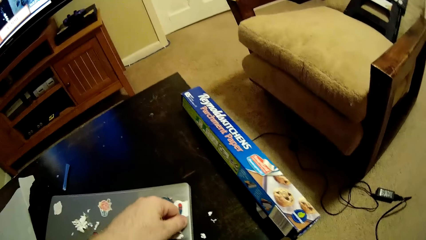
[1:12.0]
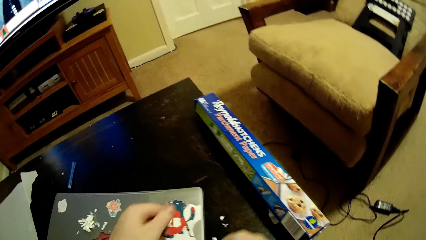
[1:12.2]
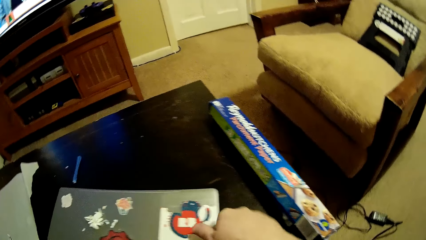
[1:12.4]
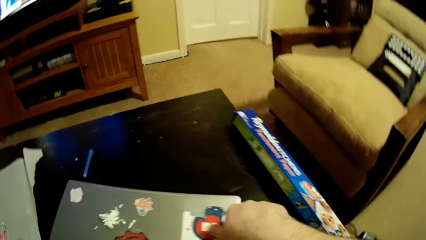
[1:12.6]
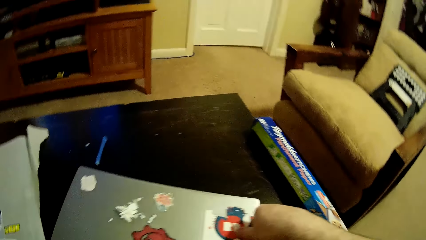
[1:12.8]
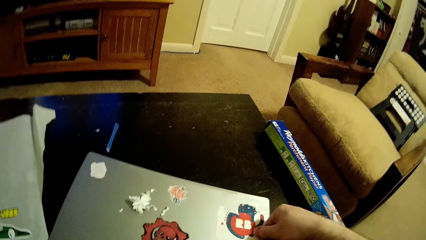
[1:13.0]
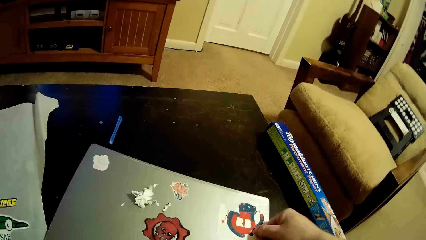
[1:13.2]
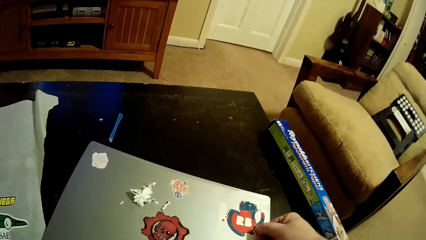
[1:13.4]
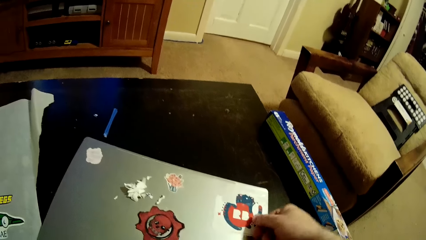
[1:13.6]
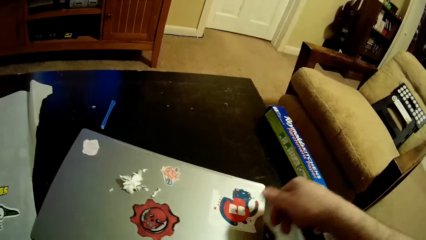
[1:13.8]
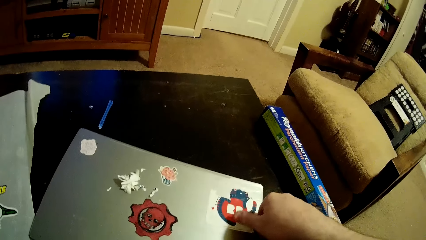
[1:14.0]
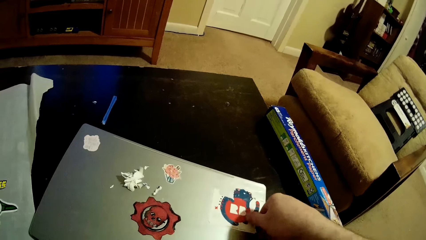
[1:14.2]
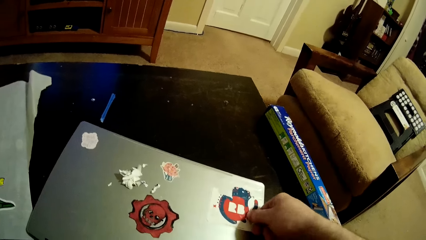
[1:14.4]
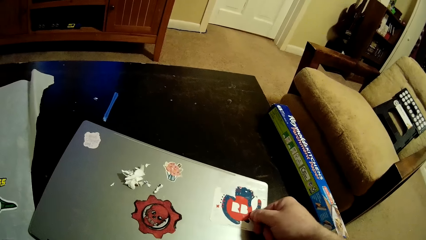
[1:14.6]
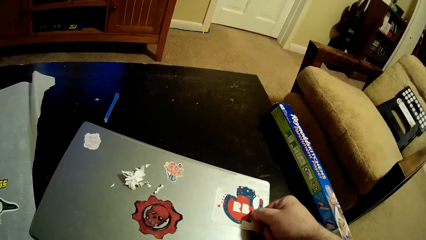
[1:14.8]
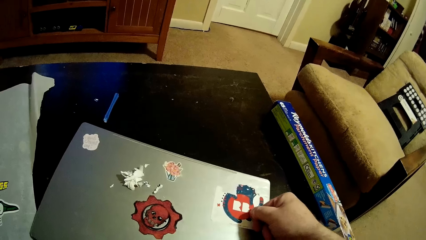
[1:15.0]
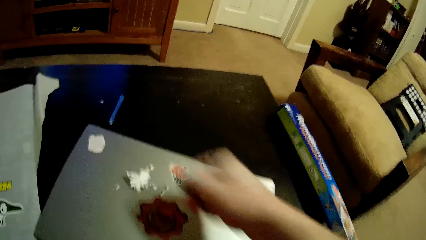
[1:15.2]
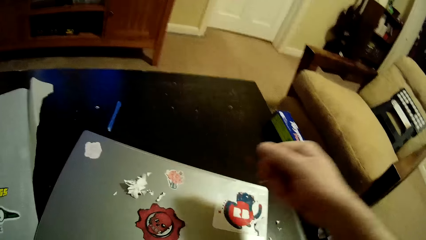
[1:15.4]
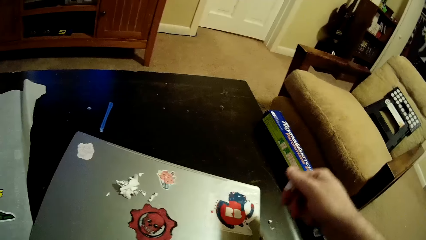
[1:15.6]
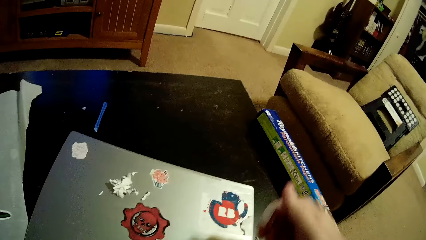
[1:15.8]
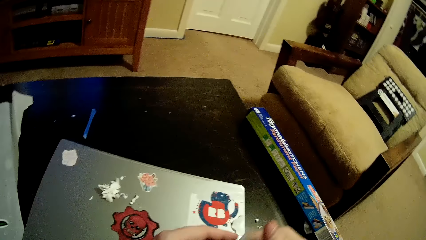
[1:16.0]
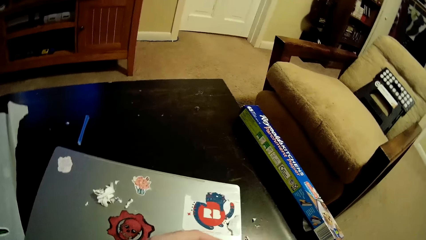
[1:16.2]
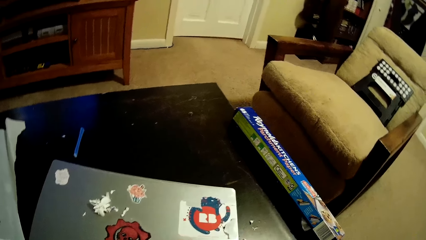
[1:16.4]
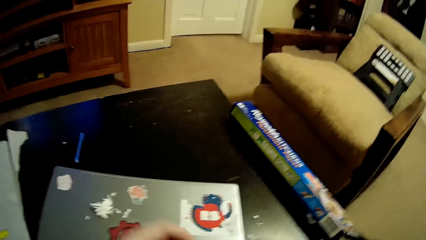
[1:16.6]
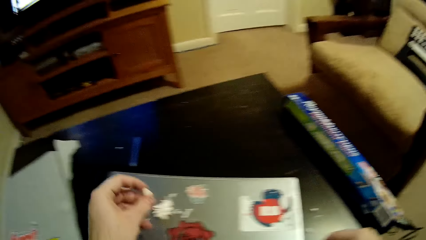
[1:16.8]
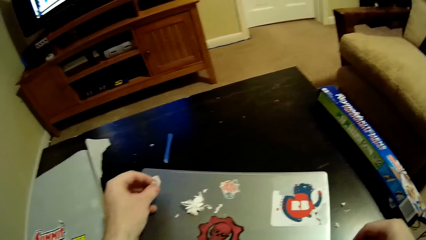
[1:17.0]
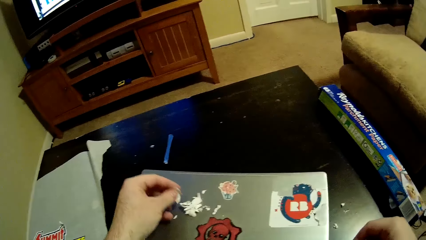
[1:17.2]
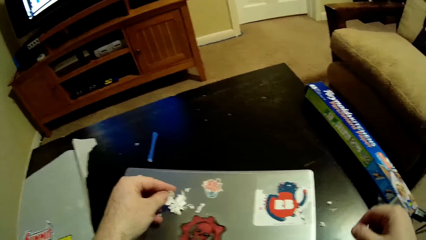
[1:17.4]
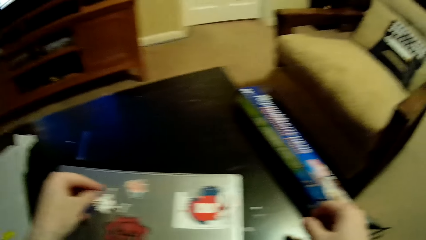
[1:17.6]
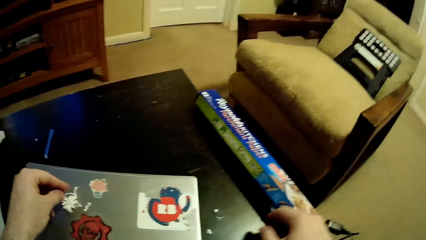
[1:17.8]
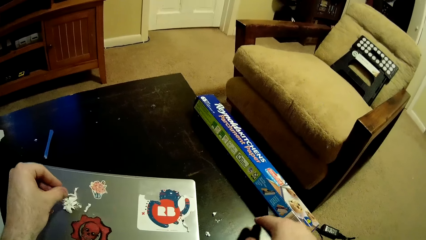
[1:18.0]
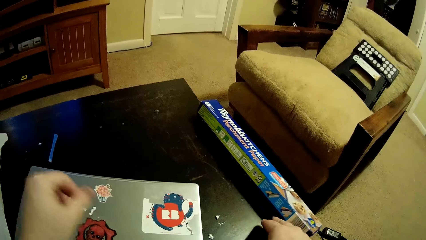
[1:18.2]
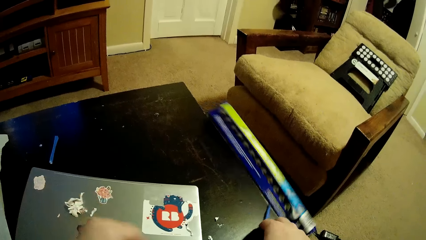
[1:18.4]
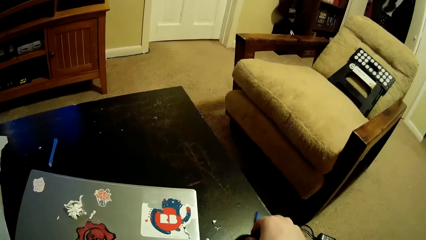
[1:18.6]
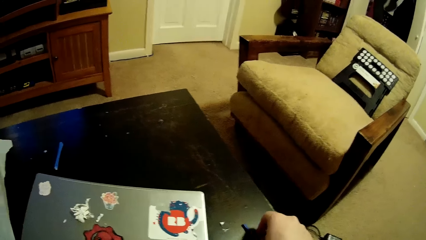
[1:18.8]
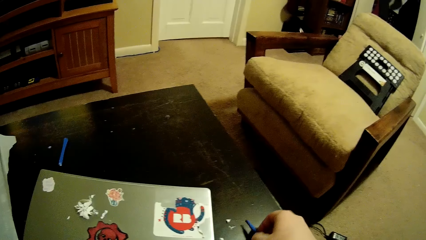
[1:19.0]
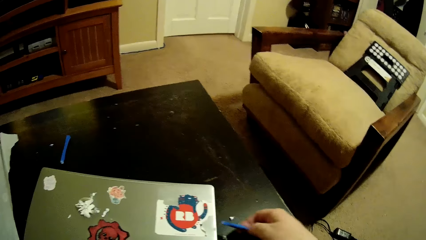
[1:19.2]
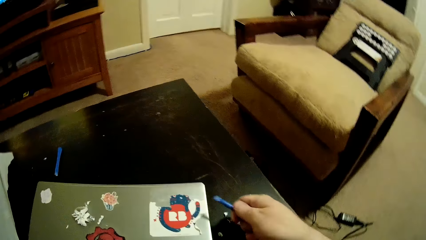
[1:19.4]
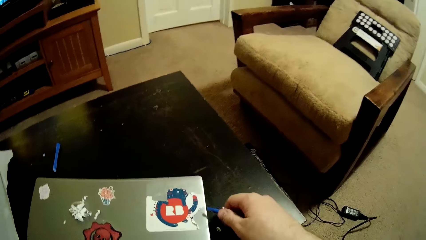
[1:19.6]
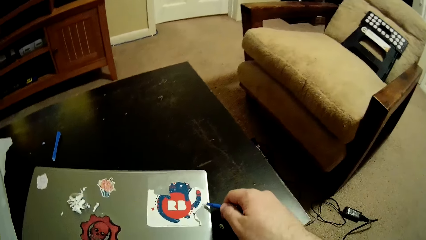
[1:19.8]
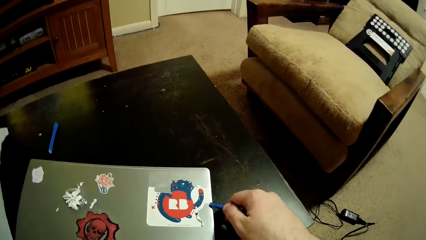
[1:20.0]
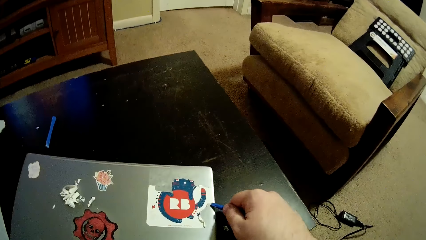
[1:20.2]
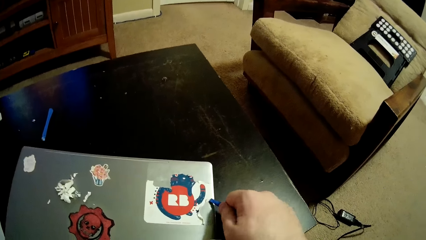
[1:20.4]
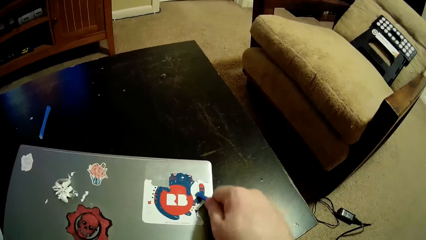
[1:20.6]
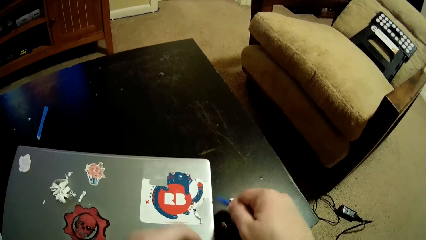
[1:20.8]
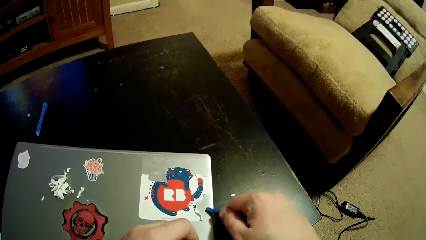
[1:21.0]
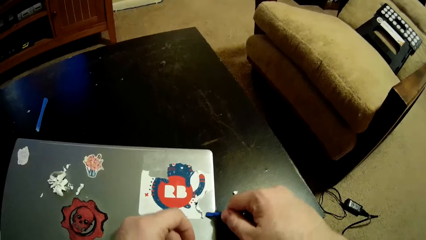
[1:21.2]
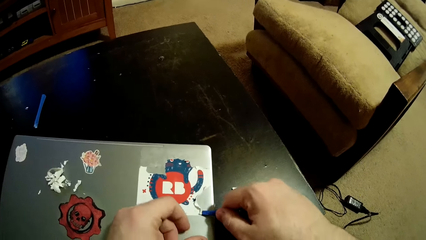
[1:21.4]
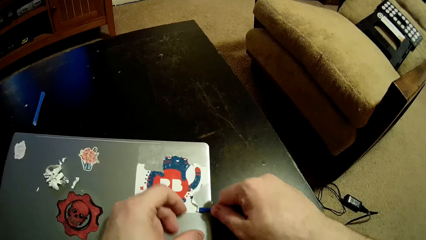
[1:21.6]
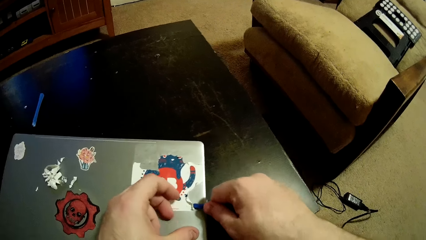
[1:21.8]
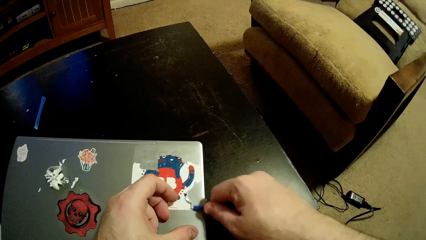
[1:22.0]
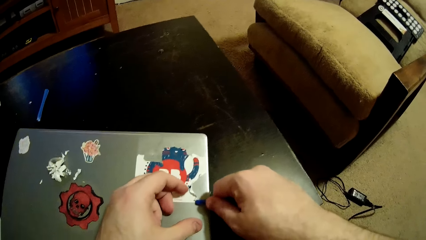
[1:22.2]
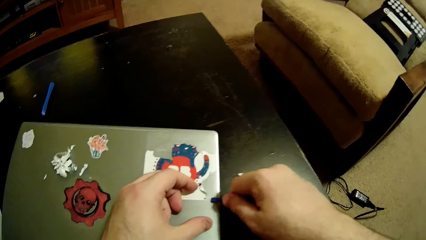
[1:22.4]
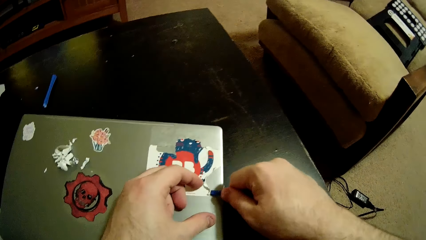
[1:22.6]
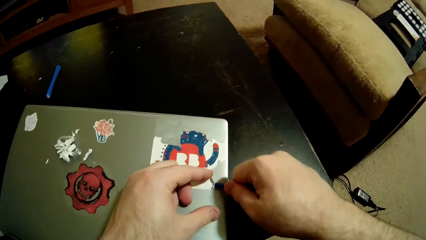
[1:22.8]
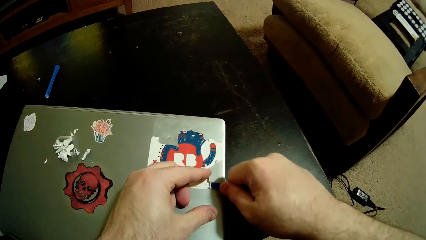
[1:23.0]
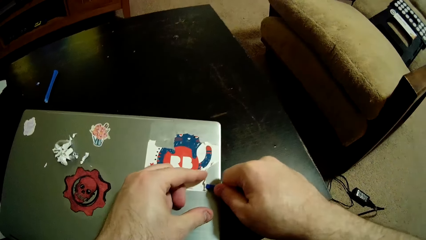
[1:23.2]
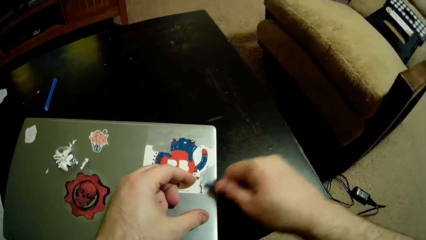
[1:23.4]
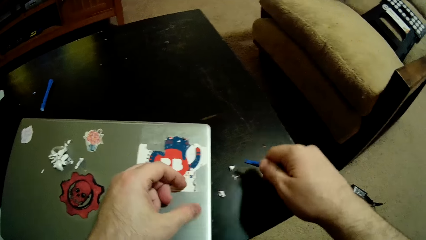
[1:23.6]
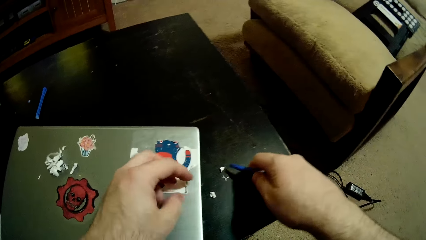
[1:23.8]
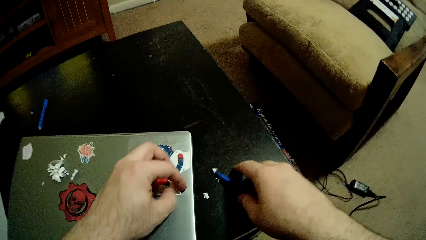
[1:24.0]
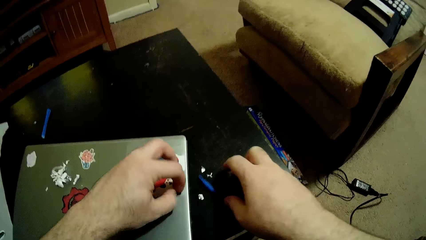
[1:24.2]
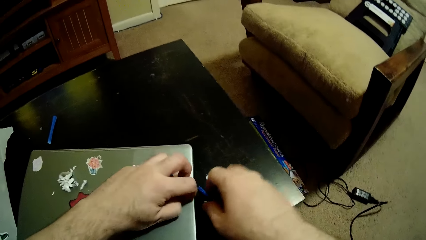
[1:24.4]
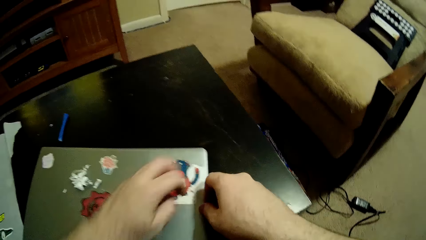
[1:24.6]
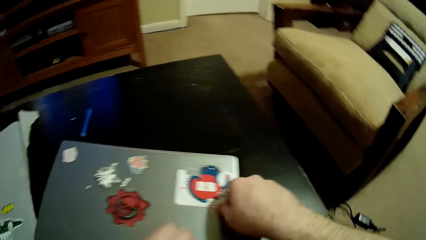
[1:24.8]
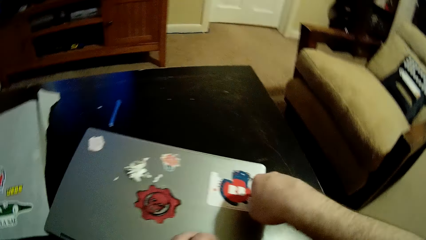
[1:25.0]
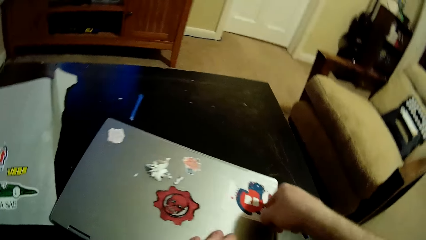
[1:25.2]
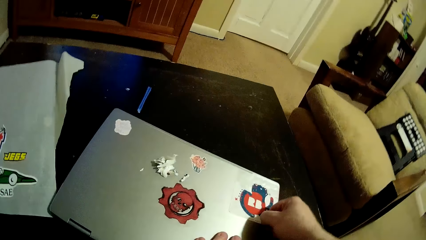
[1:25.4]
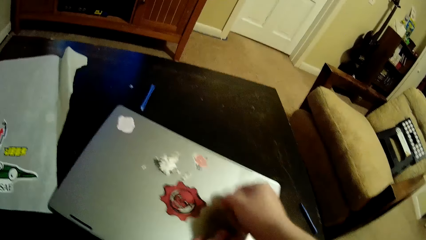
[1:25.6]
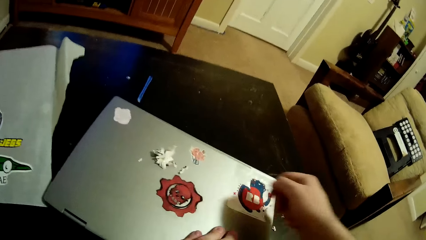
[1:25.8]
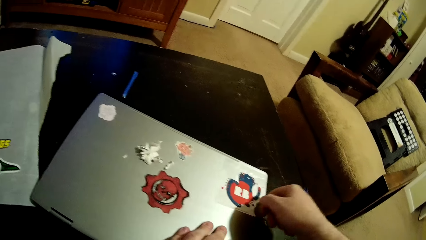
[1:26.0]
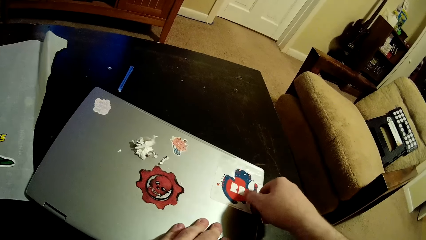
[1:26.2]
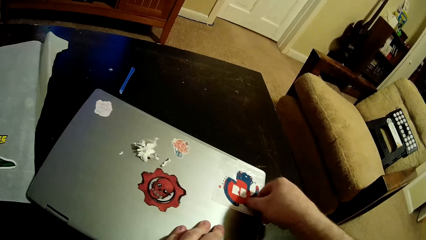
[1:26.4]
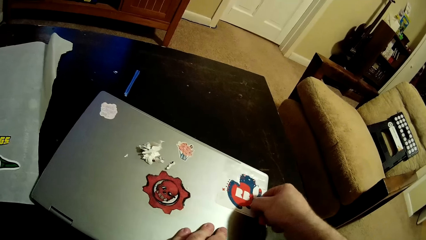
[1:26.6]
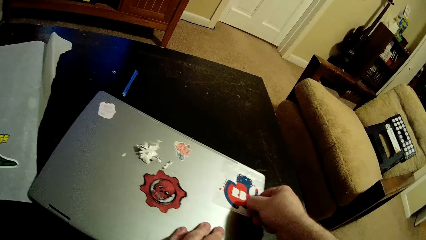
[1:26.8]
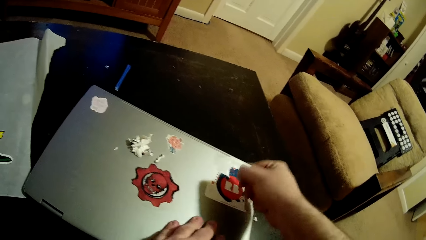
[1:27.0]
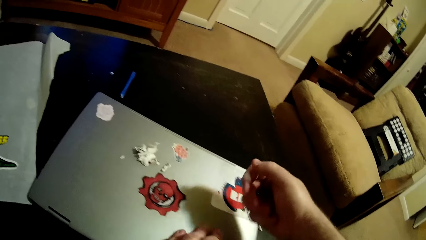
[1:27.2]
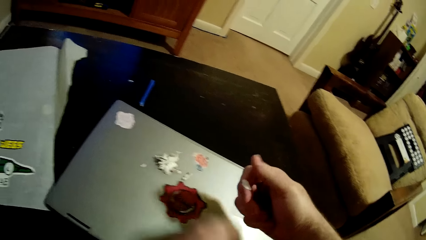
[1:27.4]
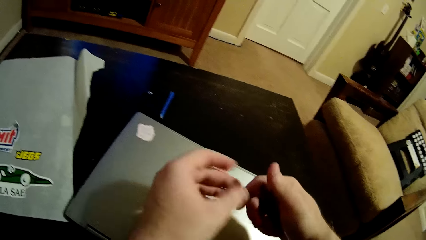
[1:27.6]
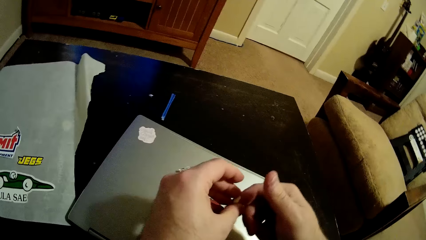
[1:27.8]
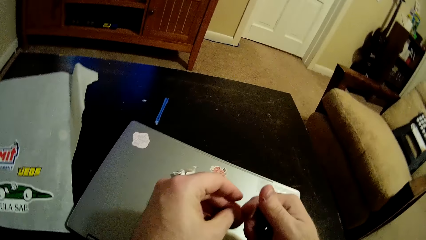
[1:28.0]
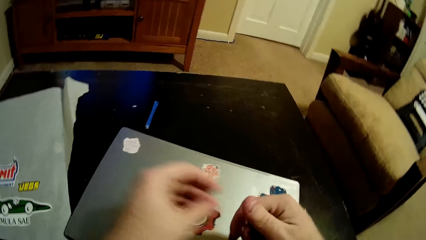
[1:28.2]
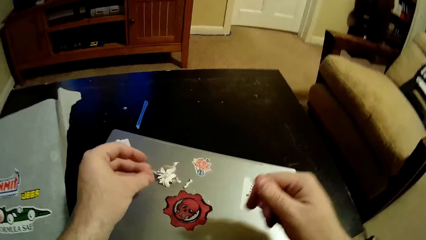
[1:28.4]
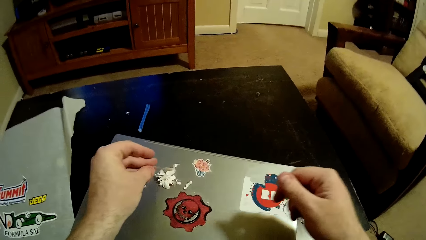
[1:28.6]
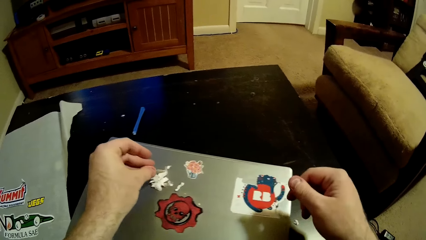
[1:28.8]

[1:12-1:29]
The camera wearer picks up the box. He removes the sticker from the laptop. He puts the sticker remover down. He removes the sticker with his hands.
